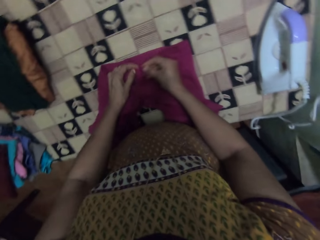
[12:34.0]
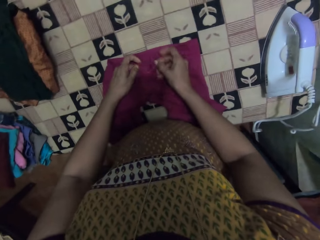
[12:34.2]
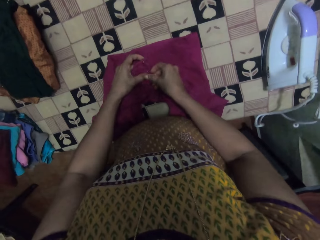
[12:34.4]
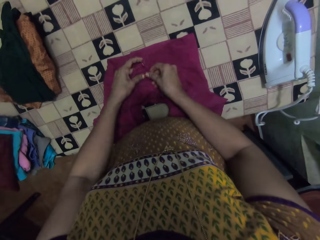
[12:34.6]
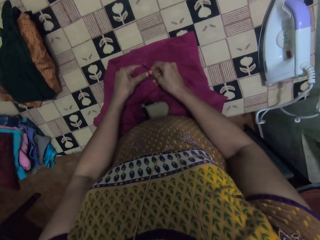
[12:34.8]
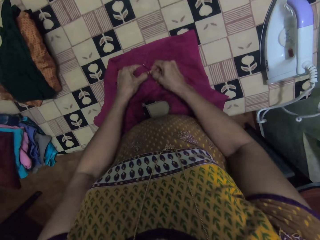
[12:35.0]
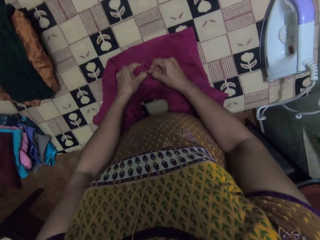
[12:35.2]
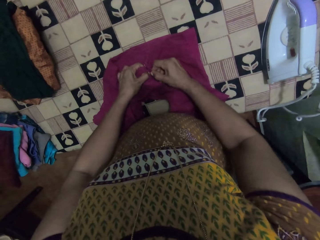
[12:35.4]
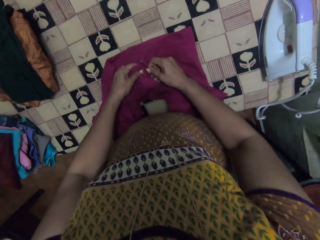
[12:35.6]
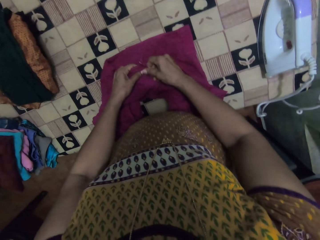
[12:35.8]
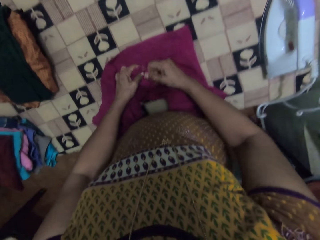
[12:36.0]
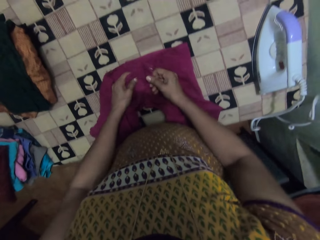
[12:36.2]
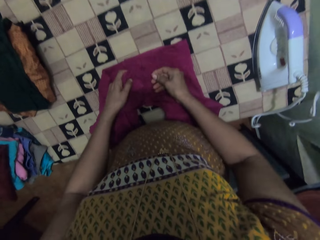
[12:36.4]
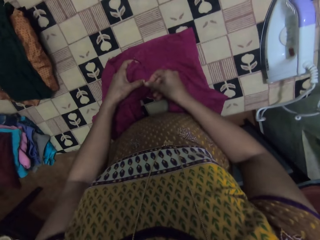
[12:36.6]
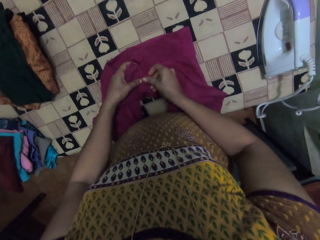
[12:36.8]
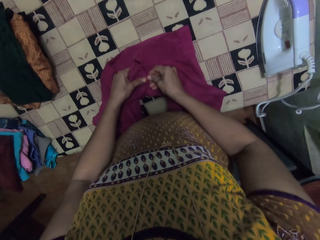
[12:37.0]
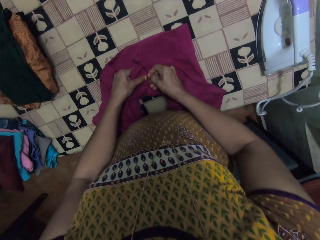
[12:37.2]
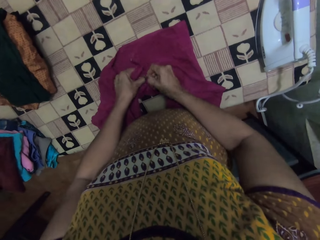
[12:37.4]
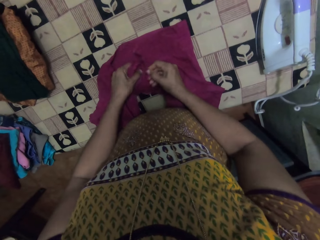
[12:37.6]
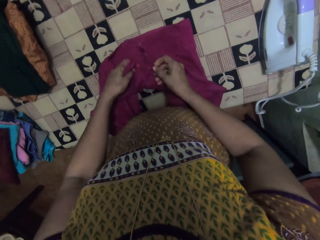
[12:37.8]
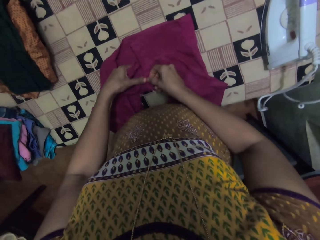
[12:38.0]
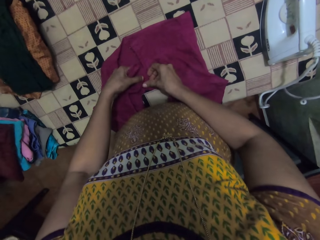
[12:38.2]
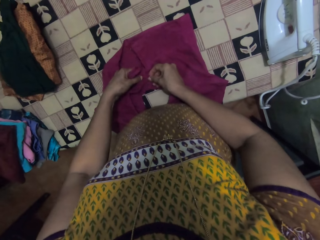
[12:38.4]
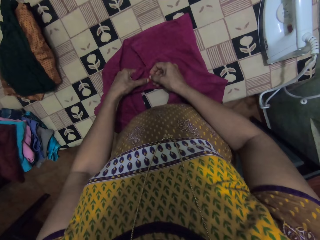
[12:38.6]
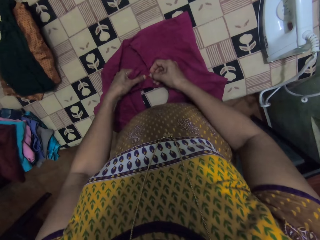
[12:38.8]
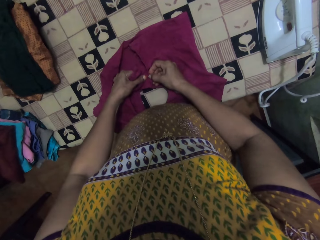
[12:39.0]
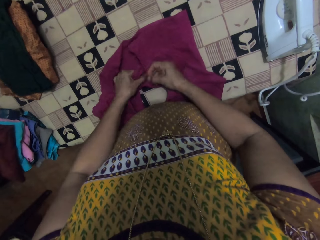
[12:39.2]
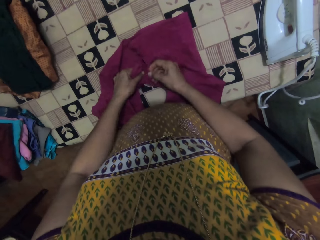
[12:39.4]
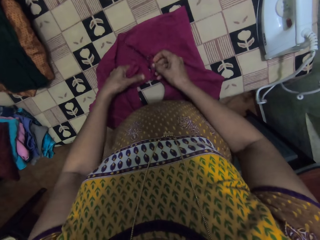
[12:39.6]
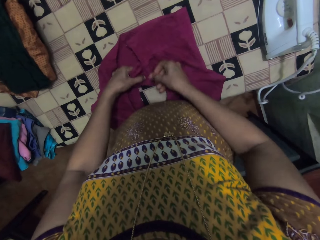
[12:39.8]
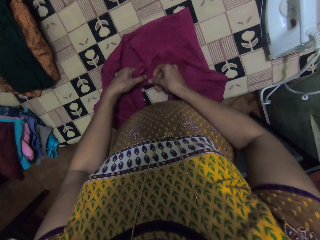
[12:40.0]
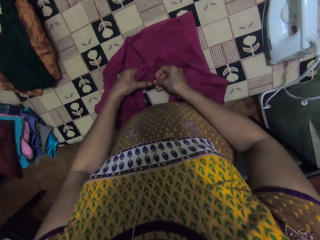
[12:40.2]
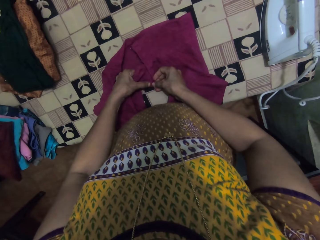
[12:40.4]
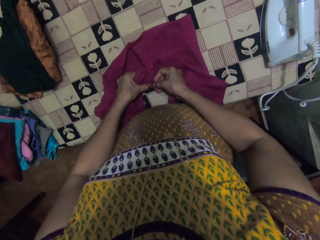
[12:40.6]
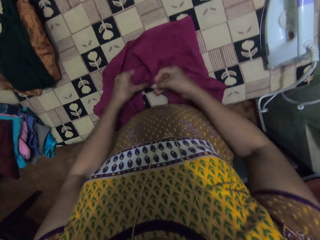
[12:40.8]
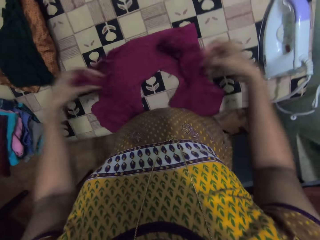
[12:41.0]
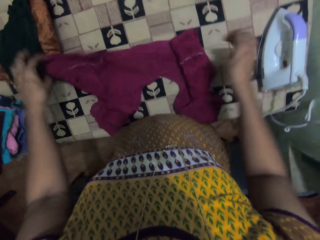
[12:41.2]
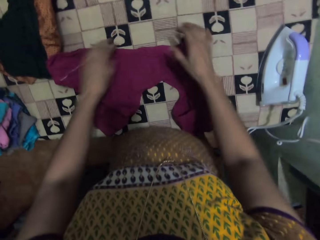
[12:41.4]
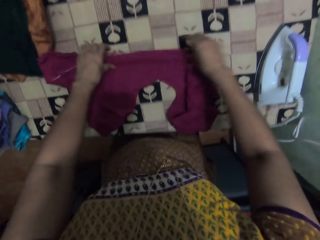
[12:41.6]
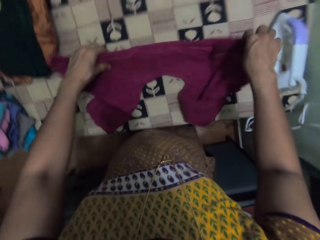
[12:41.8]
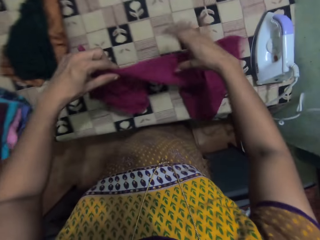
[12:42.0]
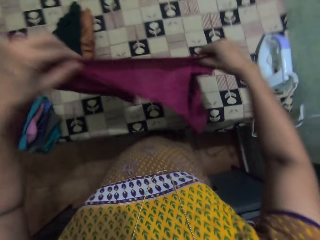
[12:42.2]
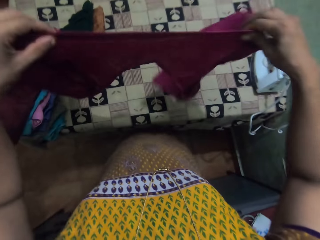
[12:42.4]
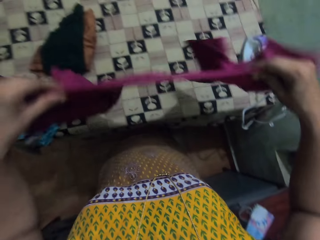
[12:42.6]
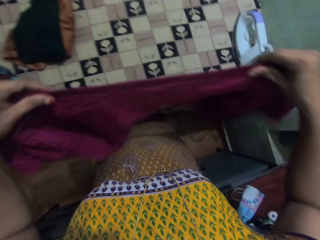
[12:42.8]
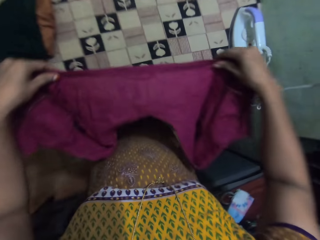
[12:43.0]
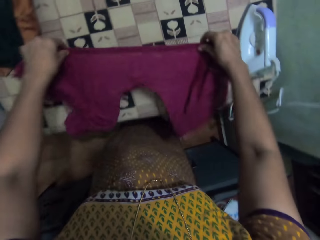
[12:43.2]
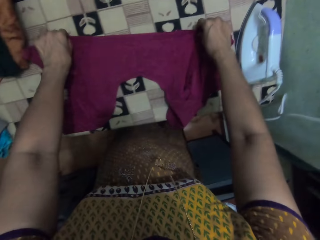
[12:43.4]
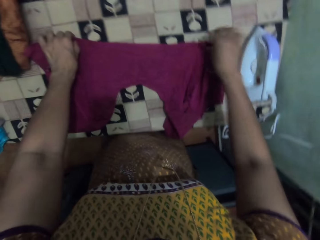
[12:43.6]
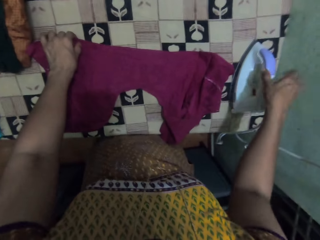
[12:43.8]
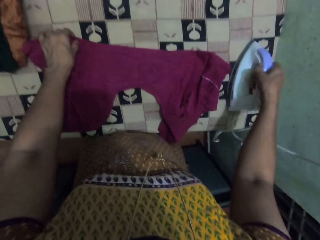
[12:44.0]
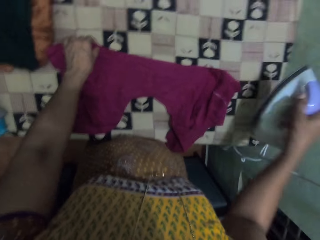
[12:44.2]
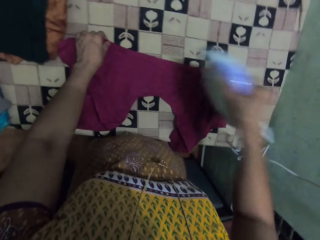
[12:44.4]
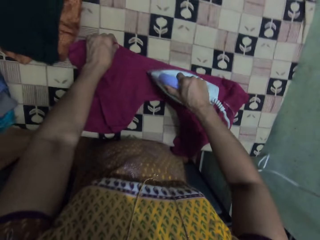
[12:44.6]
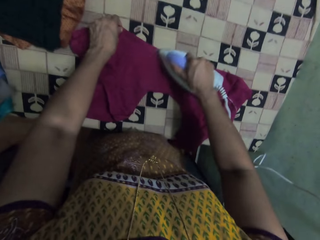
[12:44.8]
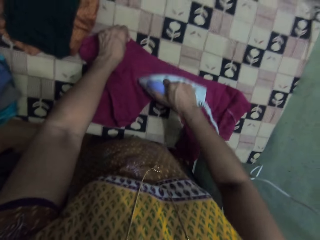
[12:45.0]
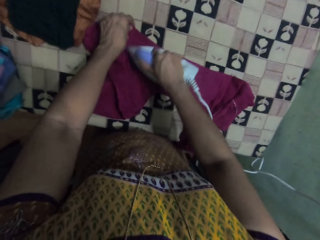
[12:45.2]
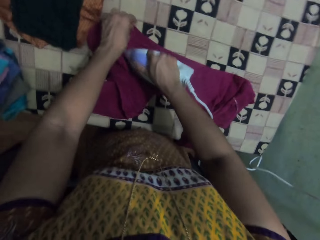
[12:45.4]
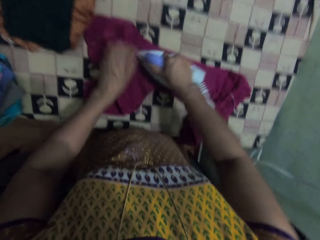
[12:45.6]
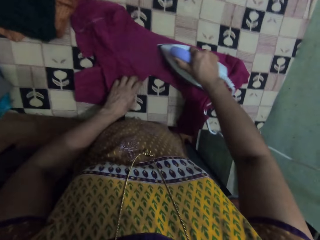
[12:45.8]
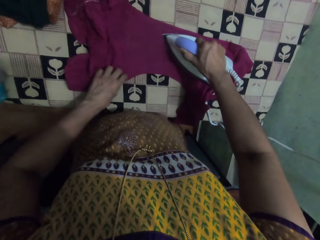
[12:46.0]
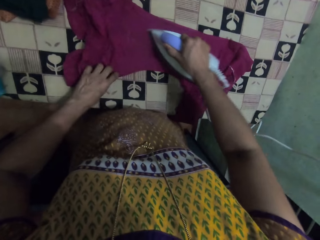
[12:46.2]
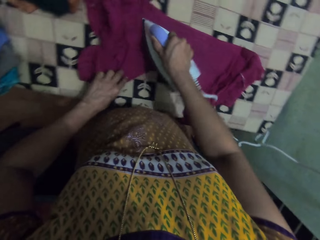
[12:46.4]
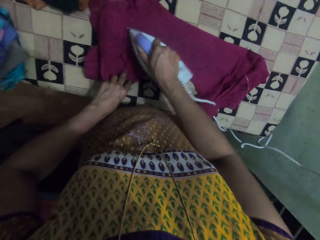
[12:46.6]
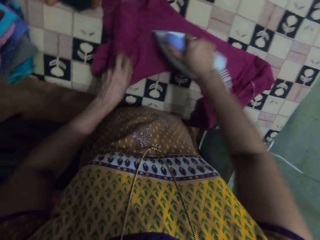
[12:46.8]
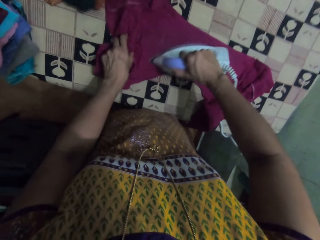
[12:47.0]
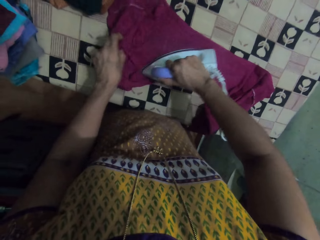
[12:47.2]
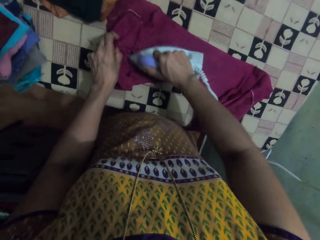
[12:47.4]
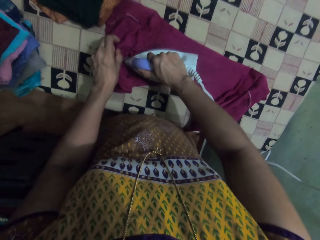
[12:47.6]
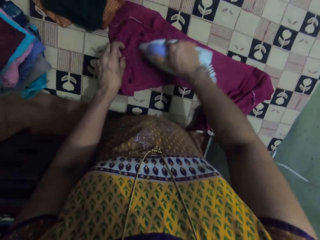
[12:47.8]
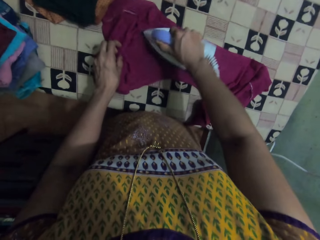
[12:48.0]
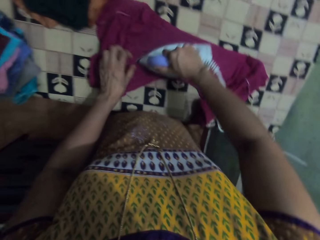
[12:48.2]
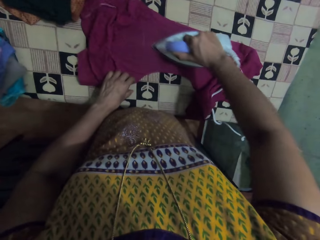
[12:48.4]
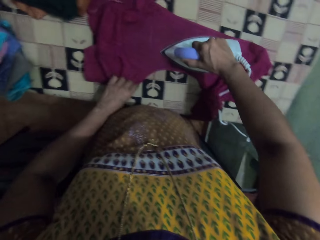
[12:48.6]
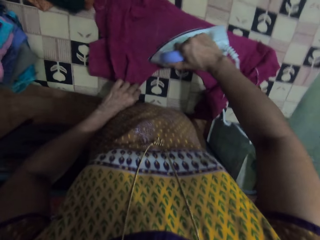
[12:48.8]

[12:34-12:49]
The camera wearer unbuttons the cloth. They turn the cloth. They pick up the iron. They iron the cloth.

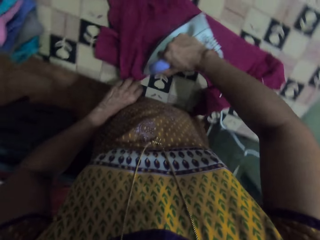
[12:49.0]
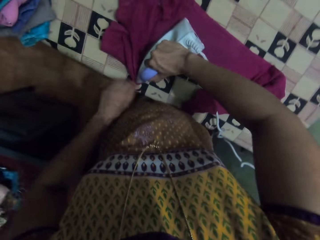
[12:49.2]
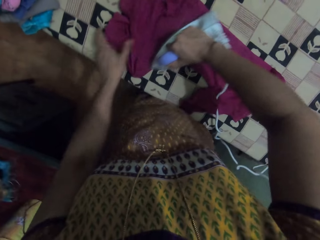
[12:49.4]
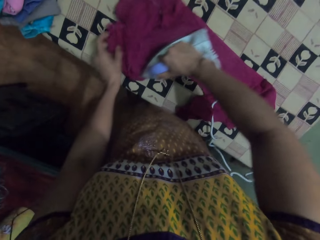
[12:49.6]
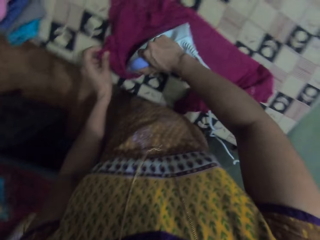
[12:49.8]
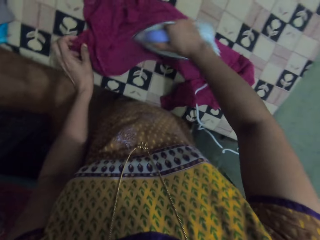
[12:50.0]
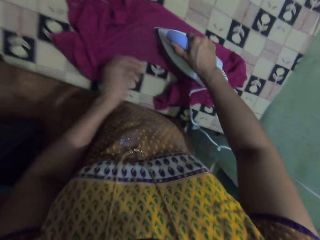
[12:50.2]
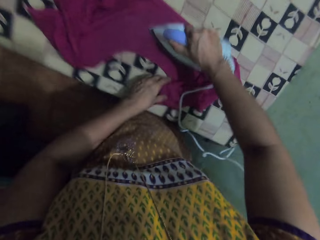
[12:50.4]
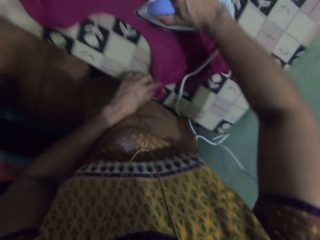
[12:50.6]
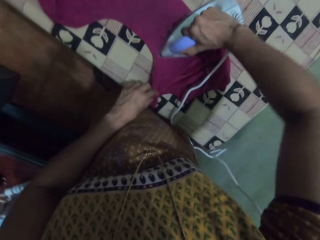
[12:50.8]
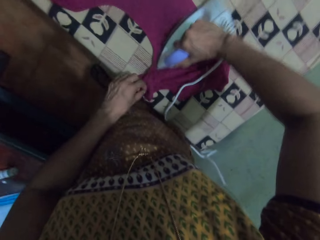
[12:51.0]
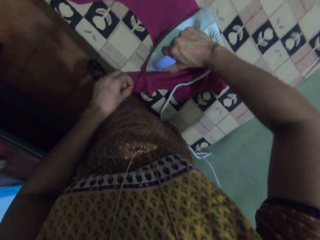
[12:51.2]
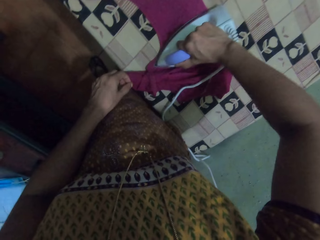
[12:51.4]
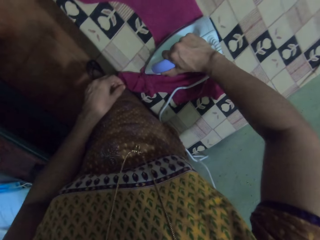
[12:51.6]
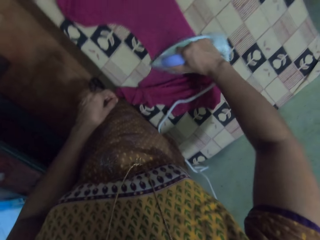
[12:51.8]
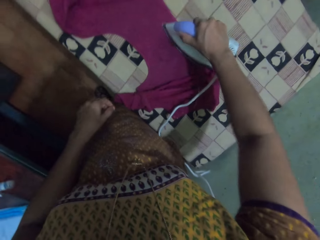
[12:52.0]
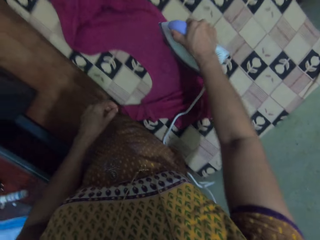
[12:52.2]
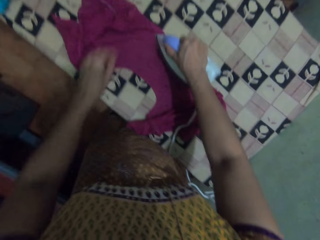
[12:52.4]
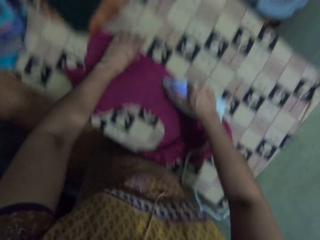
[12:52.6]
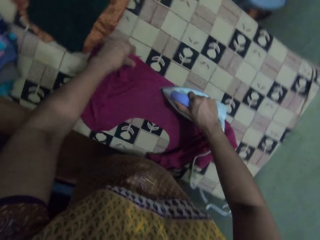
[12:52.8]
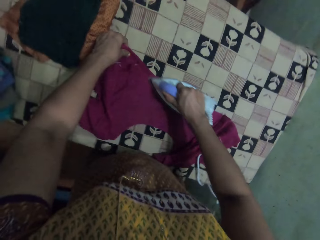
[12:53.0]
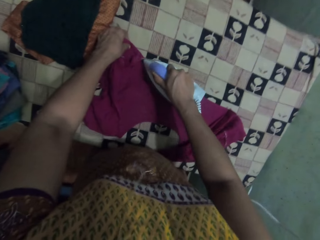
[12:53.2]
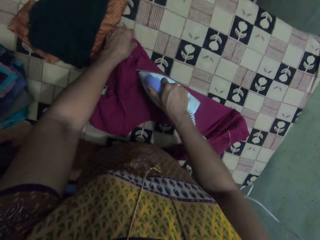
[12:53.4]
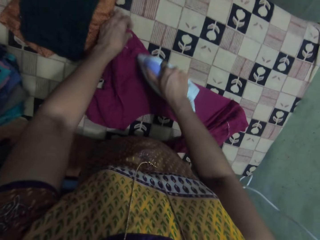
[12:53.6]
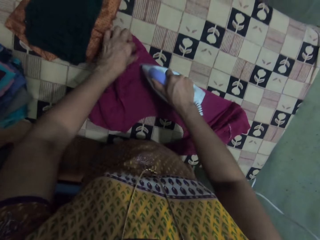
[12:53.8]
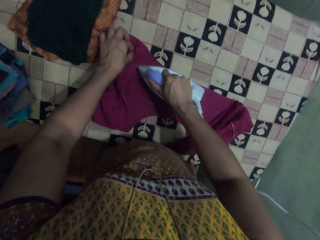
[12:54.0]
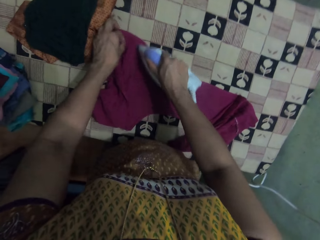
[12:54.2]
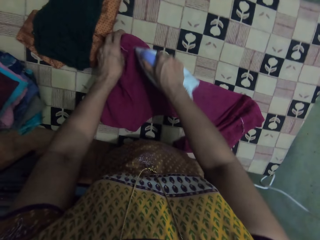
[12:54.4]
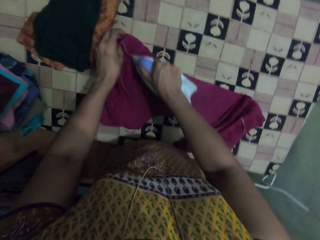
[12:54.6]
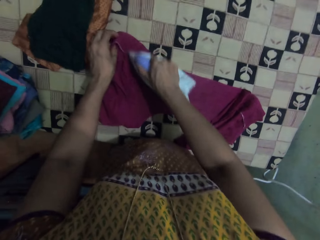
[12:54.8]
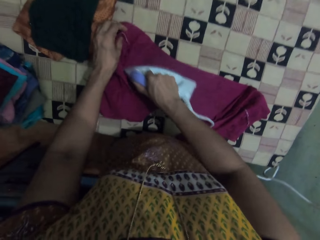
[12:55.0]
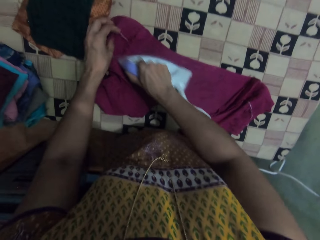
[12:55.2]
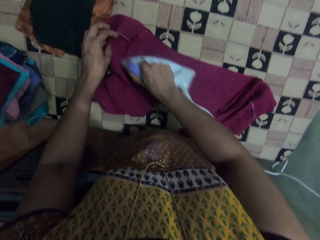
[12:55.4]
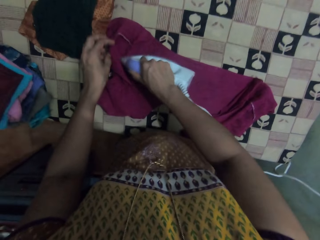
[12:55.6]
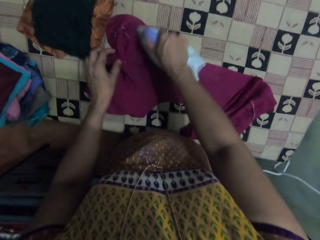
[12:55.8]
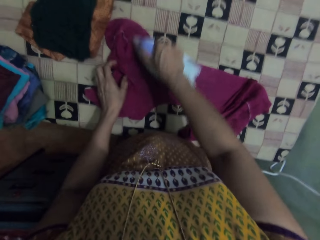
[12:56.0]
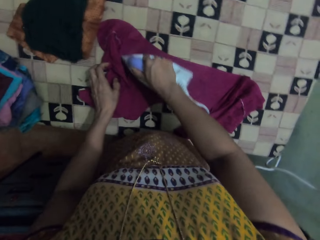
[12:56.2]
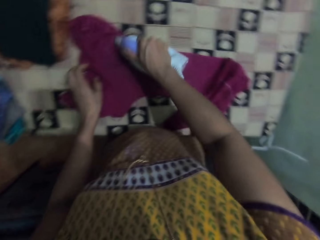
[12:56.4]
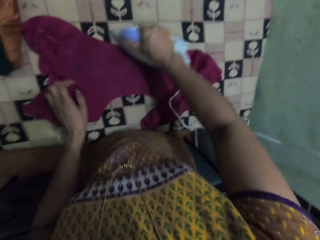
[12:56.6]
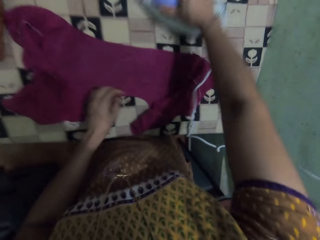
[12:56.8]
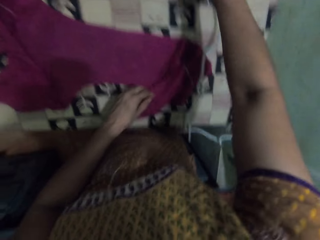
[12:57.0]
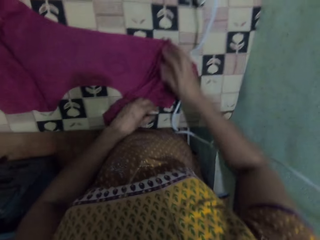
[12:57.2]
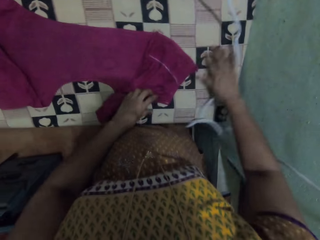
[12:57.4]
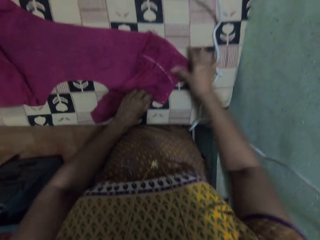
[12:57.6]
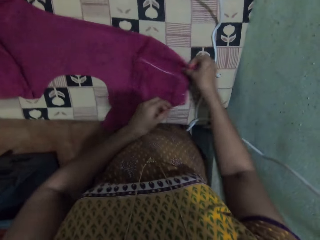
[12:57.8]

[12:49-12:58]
The camera wearer puts the iron on the table.
